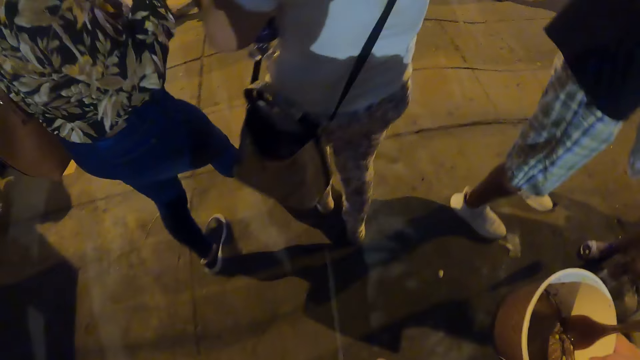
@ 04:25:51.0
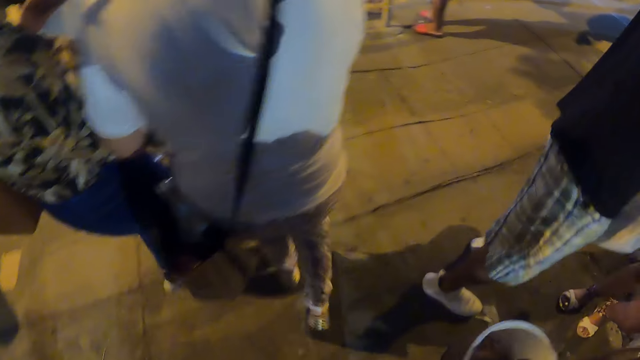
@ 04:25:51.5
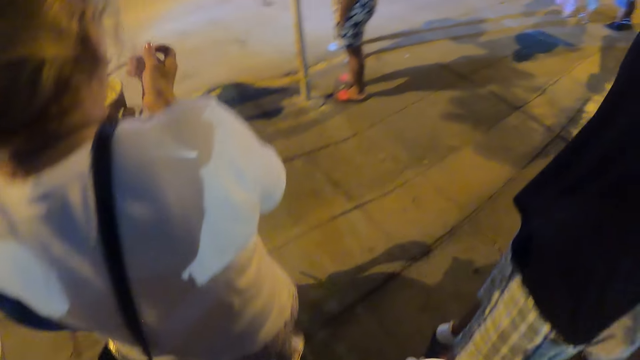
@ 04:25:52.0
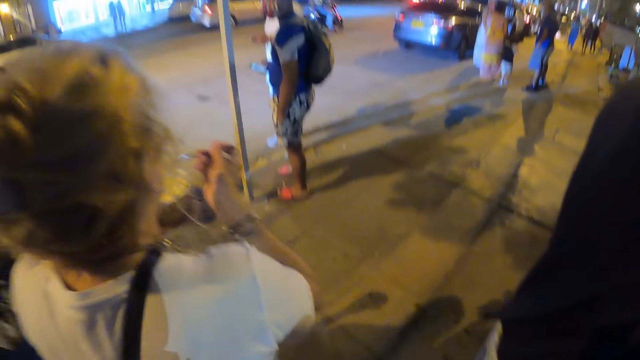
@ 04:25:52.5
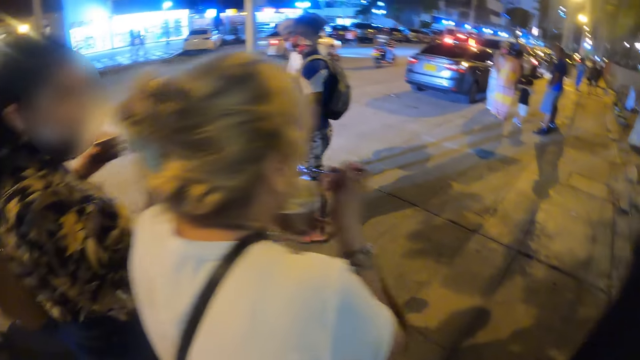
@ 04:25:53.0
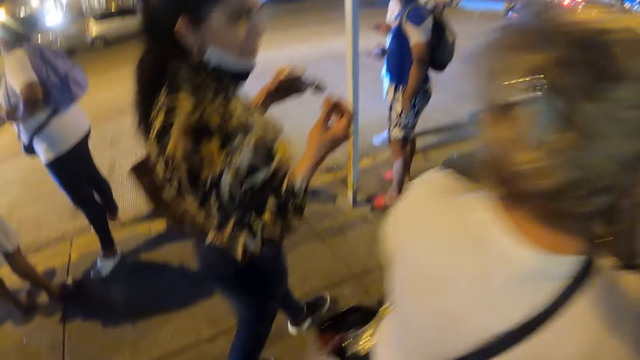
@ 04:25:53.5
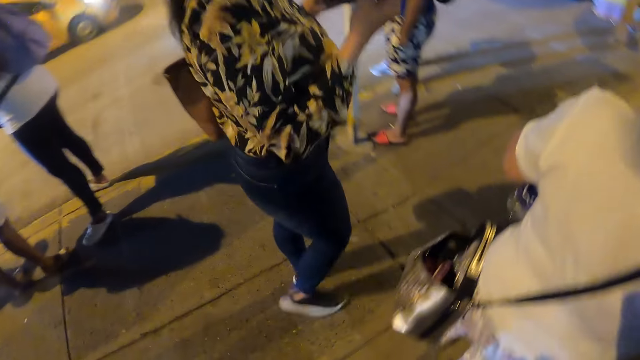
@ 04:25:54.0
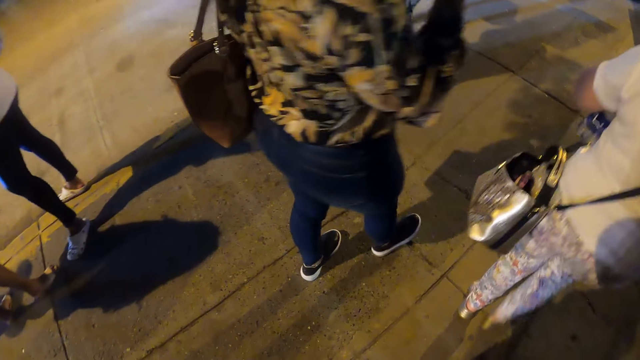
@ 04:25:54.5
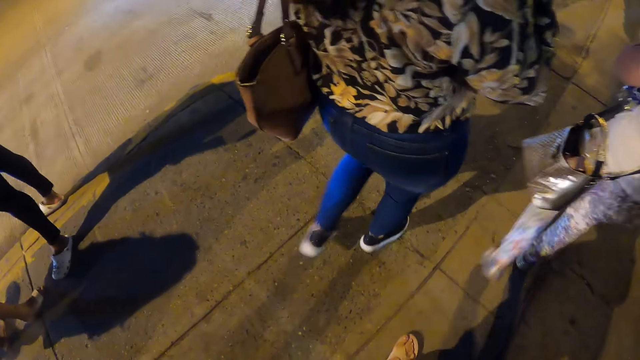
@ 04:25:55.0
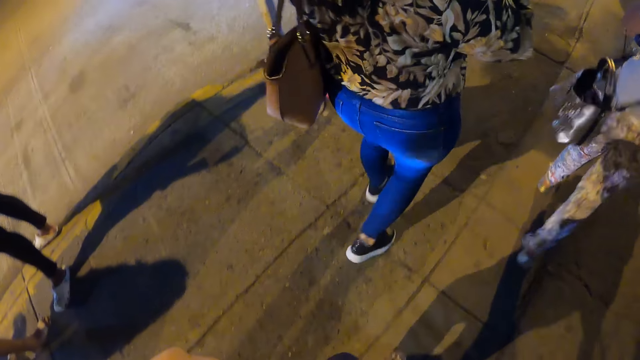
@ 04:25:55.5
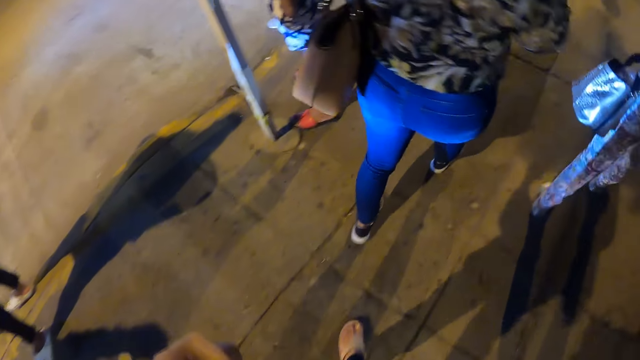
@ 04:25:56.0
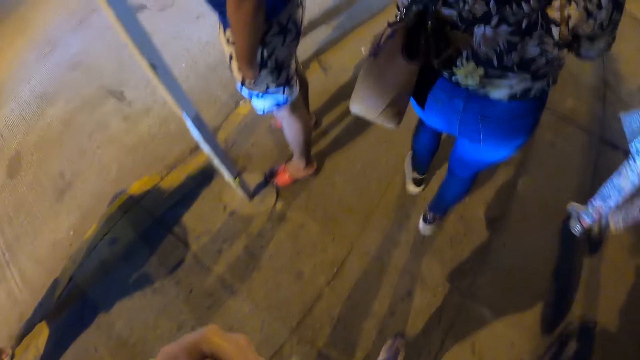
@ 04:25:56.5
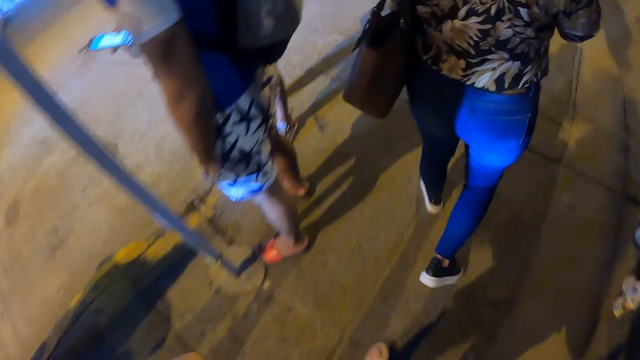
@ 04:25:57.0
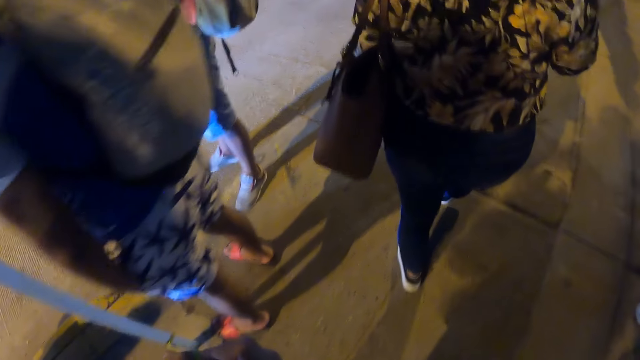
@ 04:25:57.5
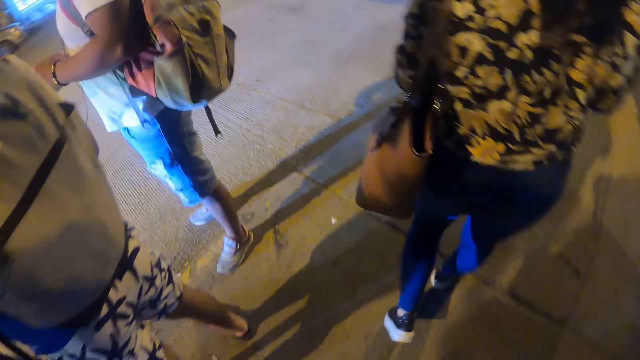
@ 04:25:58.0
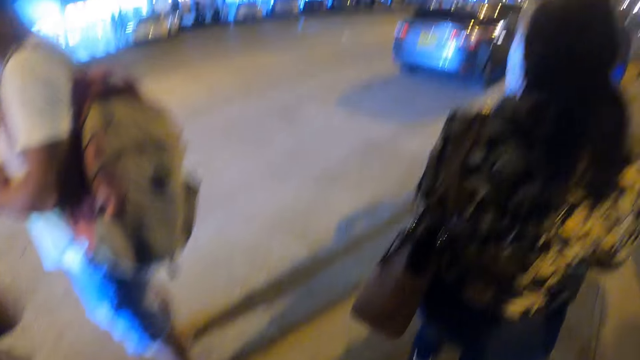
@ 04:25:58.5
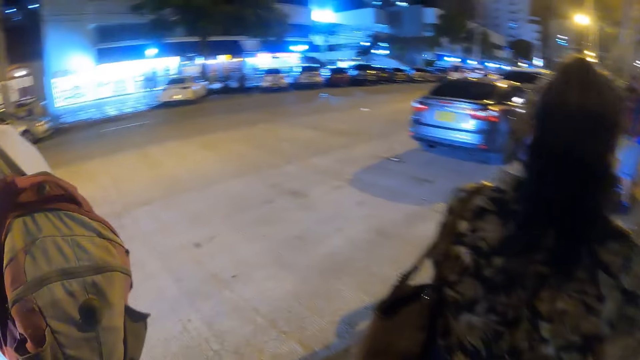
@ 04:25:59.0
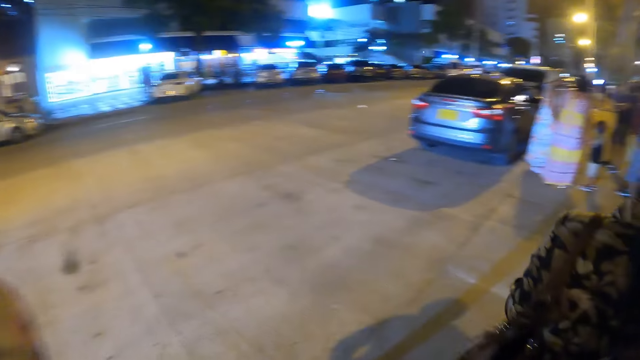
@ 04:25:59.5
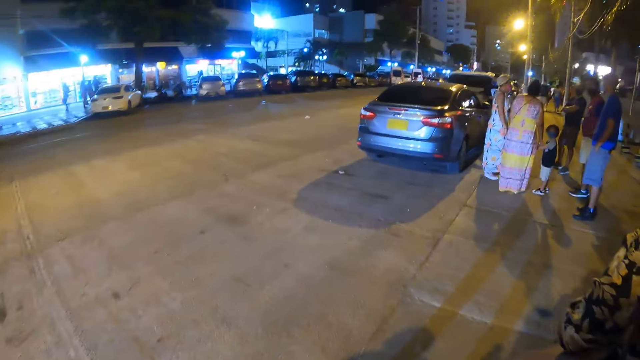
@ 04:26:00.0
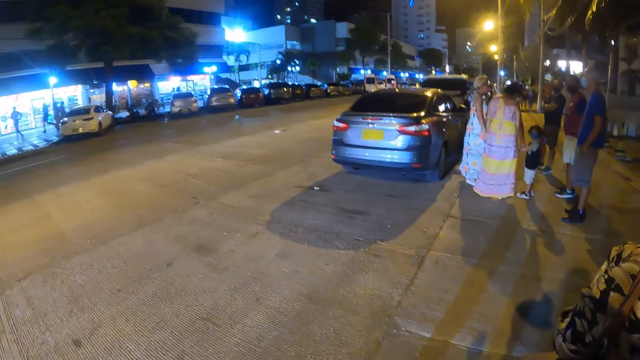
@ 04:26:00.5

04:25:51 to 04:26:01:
The camera wearer, a person and another person walk across a street. The camera wearer walks along the road.

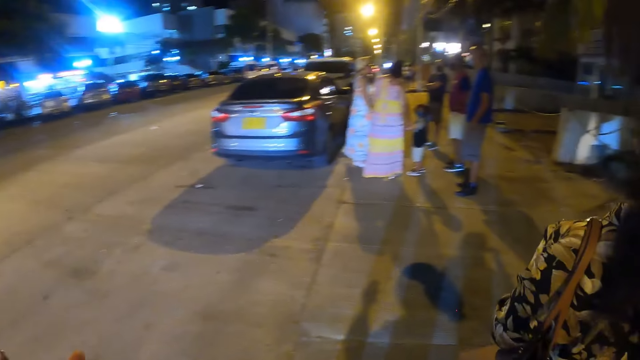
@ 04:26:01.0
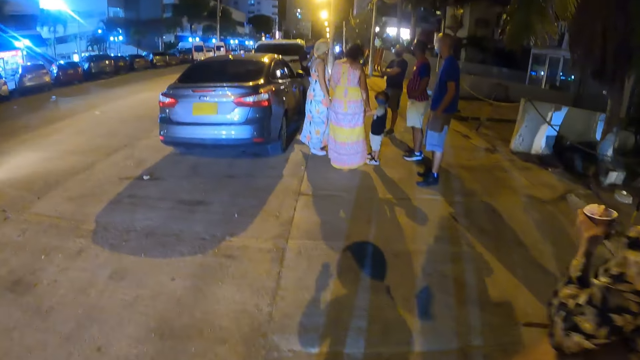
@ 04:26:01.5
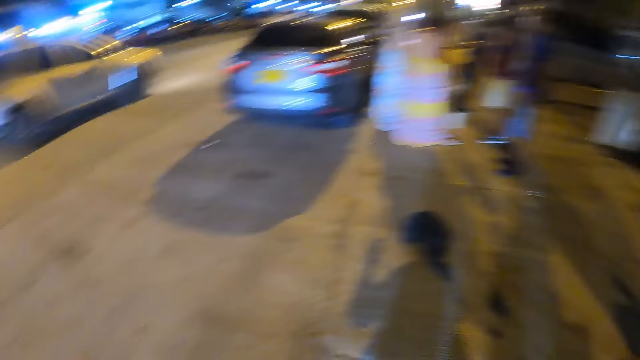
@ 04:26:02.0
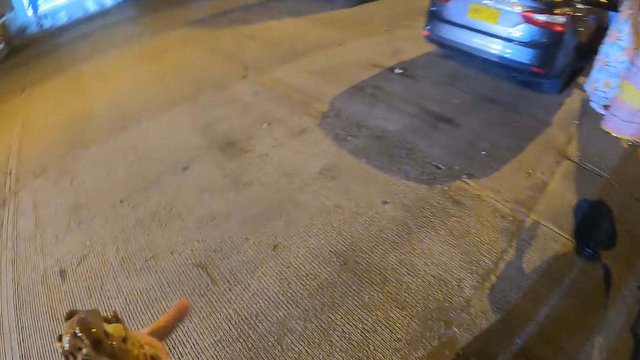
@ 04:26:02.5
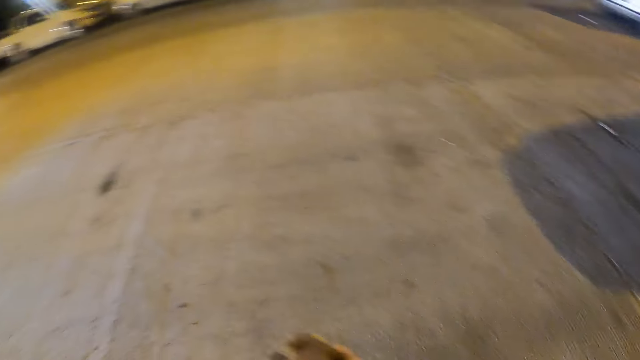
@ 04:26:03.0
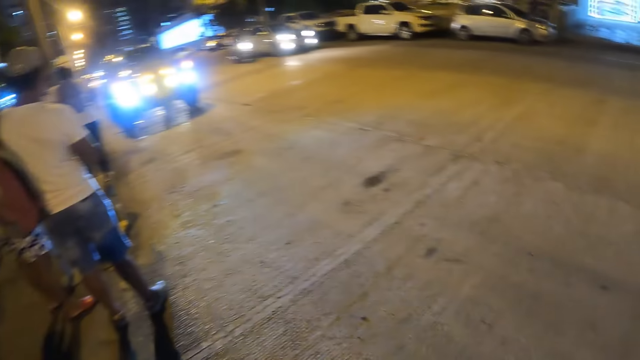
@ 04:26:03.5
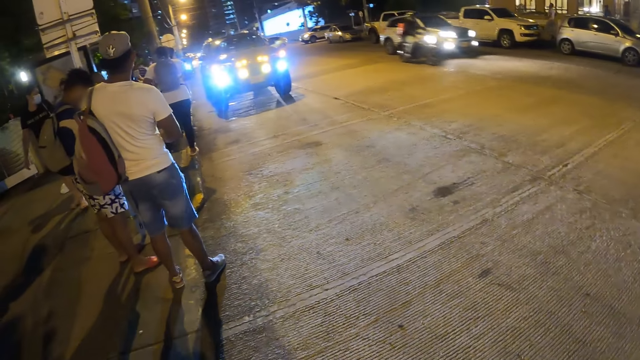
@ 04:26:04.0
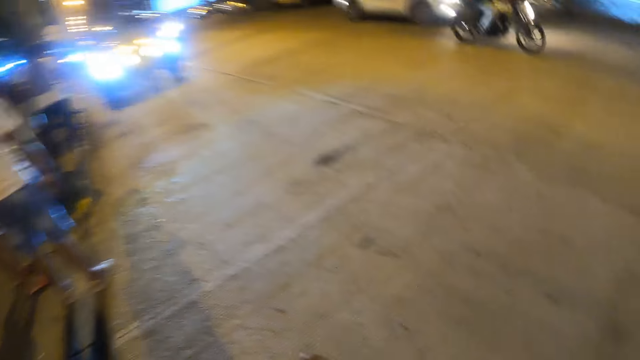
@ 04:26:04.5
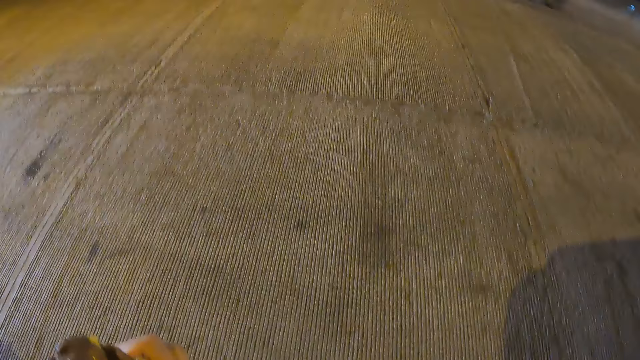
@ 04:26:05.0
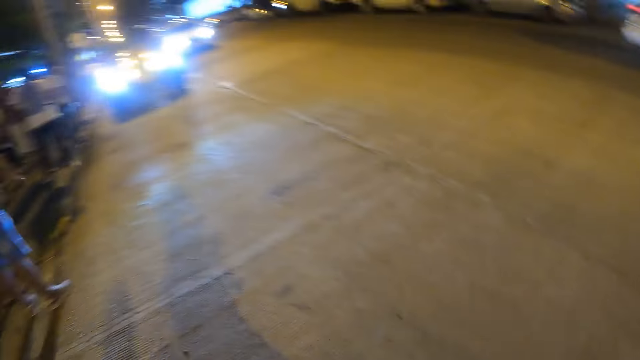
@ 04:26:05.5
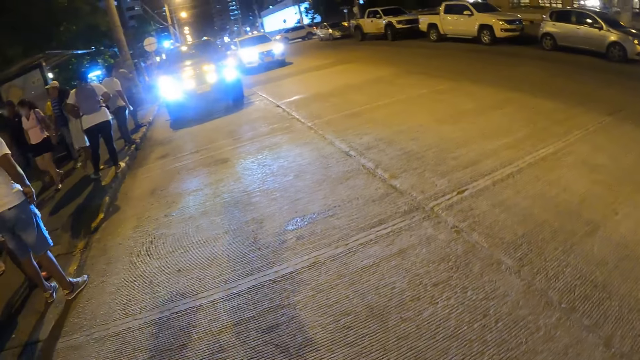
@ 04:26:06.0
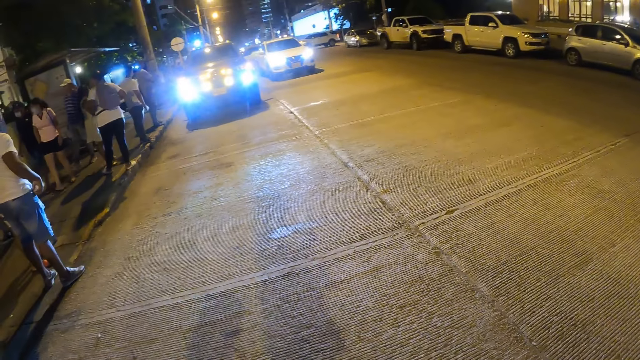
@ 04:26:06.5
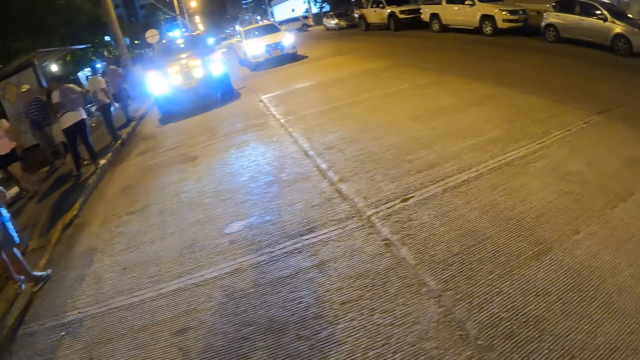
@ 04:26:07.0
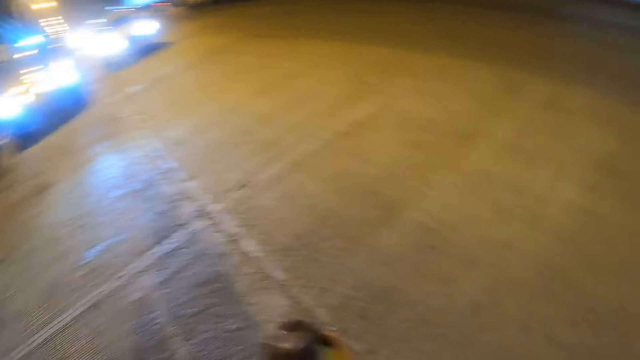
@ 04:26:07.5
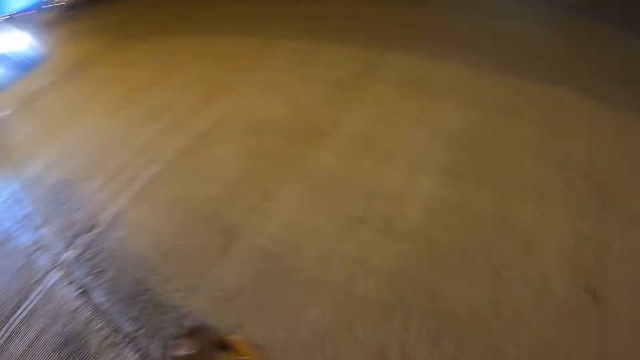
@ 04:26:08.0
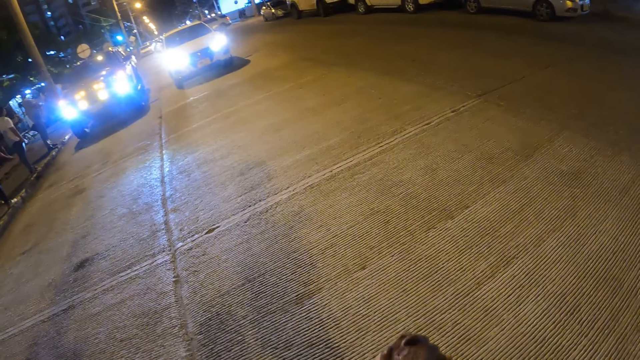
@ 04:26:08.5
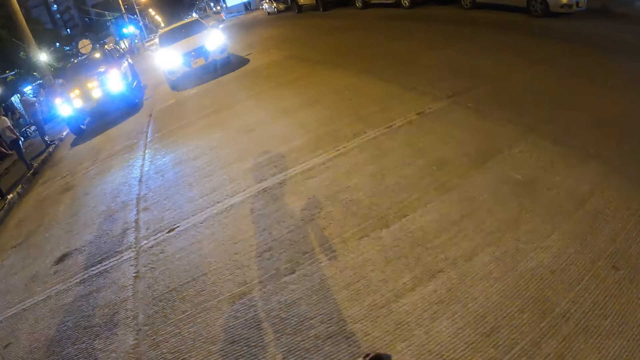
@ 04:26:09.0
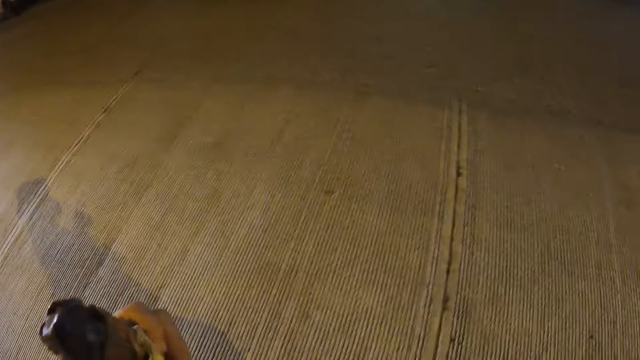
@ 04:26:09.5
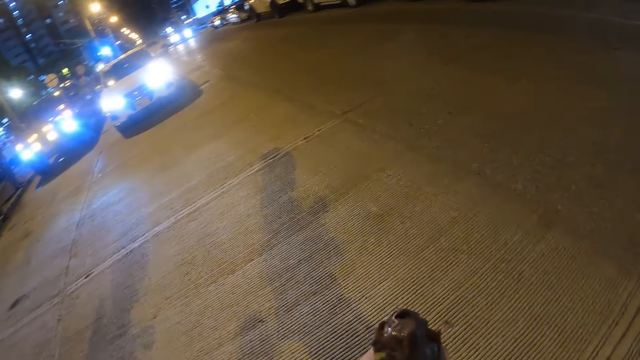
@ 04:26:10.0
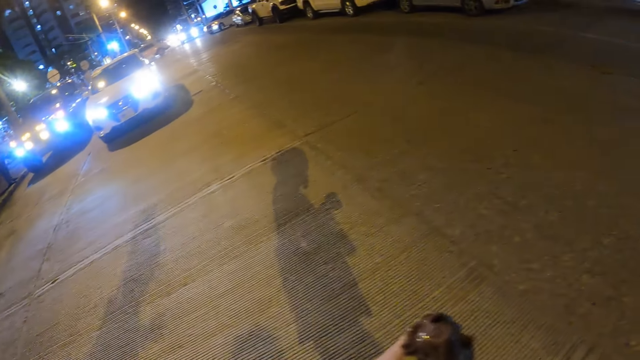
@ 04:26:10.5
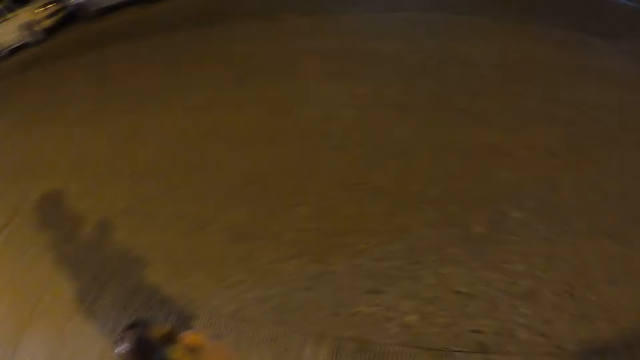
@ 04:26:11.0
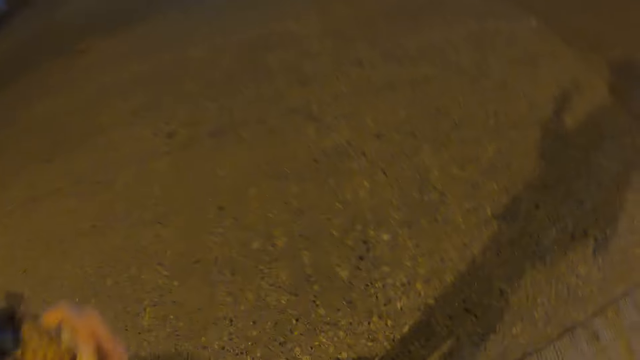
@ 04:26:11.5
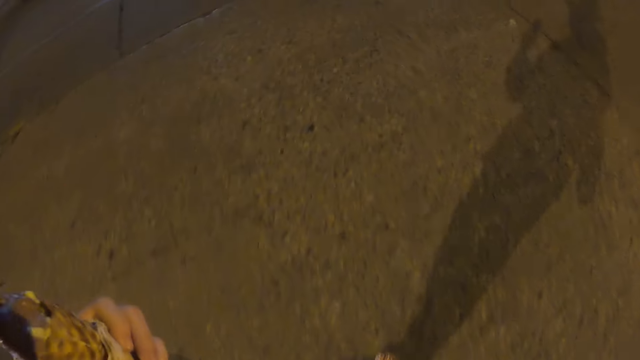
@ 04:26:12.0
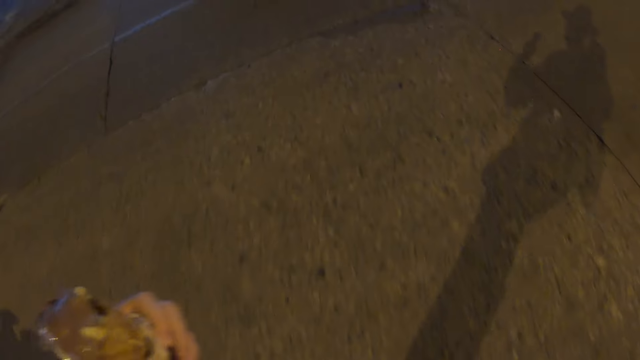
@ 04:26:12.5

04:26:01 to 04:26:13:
The camera wearer, a person and another person cross a road. The camera wearer looks around. They cross the road.
